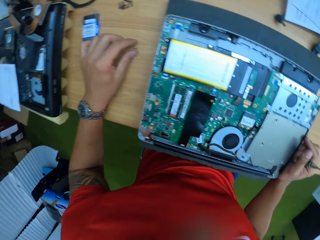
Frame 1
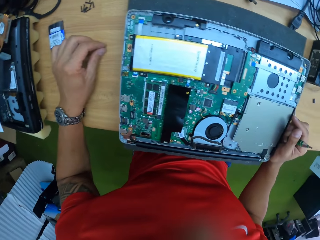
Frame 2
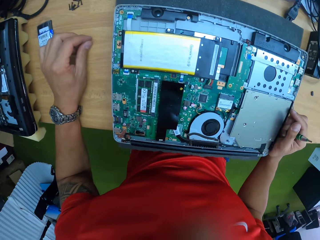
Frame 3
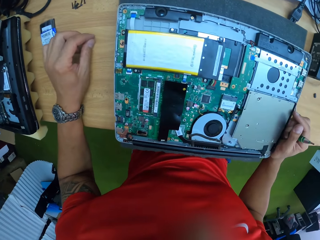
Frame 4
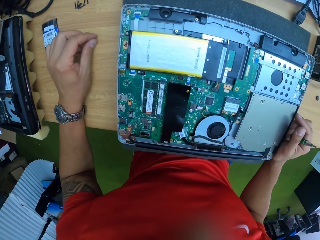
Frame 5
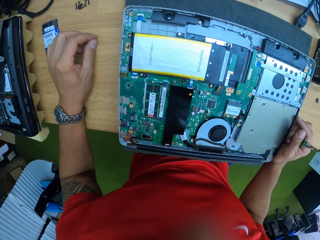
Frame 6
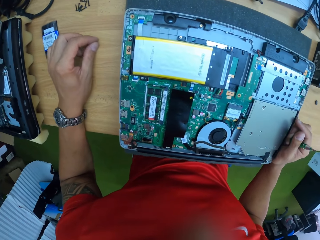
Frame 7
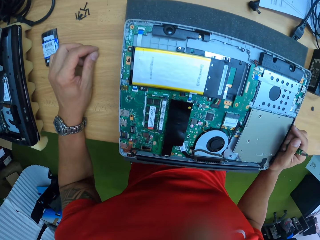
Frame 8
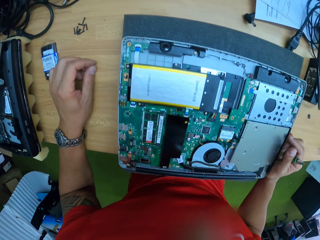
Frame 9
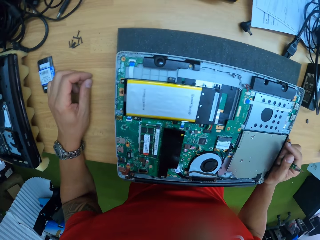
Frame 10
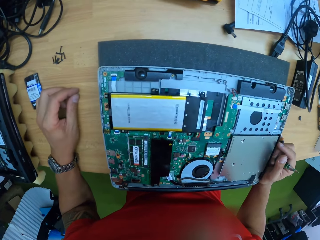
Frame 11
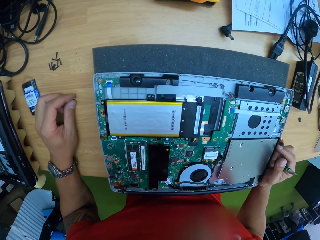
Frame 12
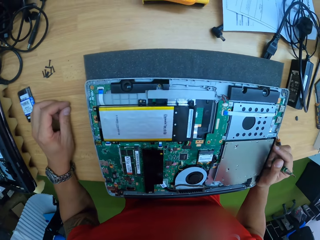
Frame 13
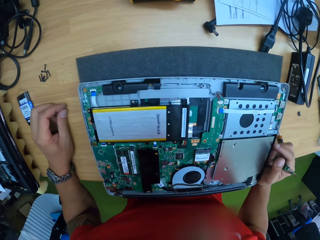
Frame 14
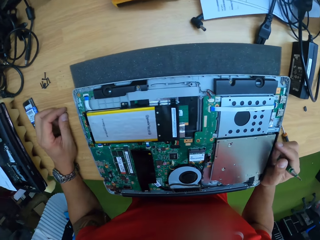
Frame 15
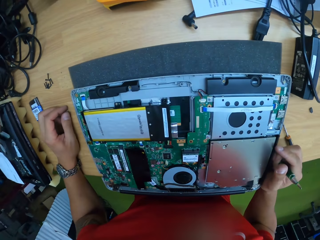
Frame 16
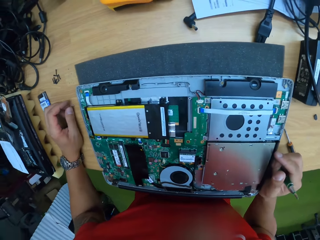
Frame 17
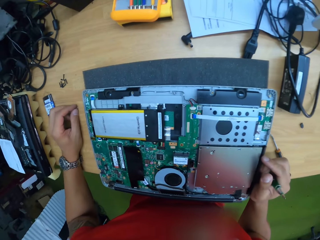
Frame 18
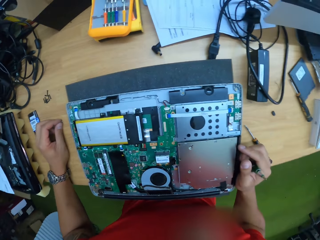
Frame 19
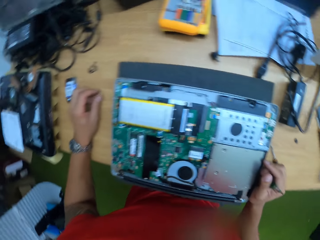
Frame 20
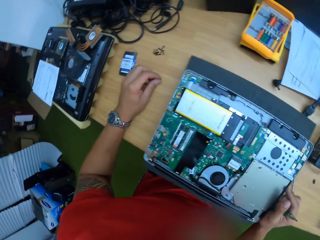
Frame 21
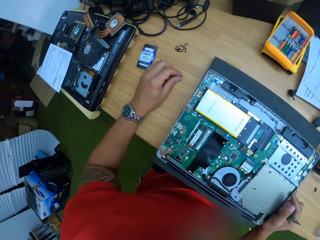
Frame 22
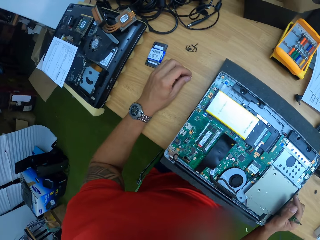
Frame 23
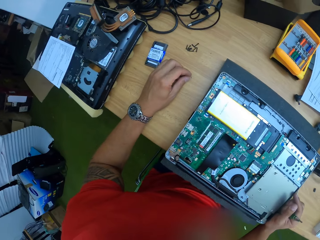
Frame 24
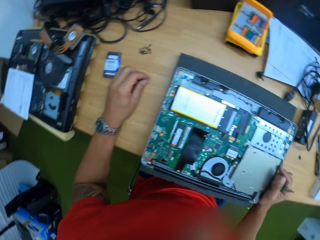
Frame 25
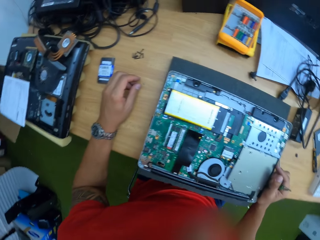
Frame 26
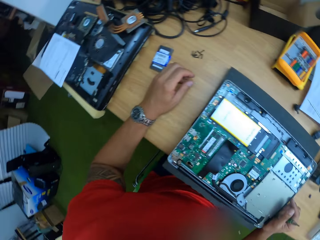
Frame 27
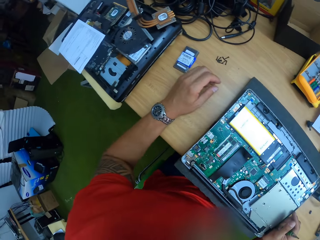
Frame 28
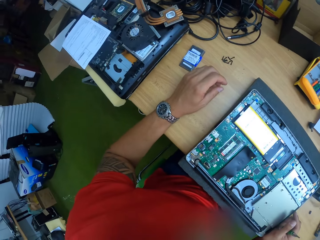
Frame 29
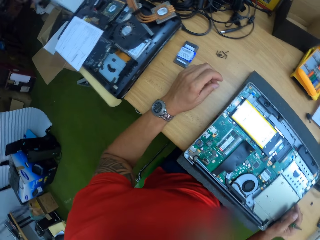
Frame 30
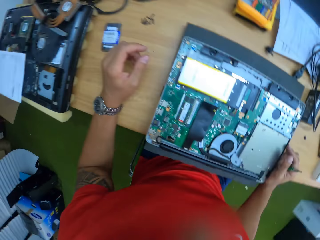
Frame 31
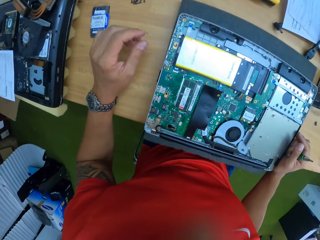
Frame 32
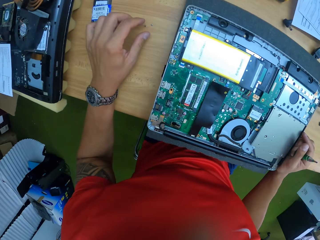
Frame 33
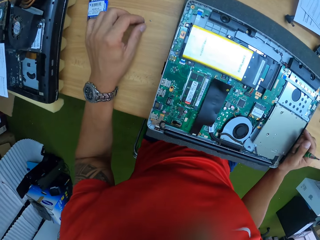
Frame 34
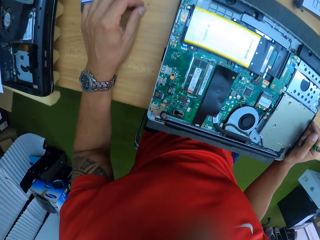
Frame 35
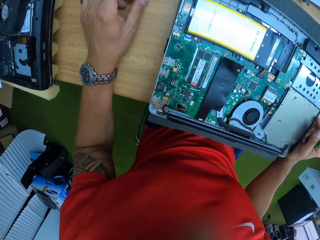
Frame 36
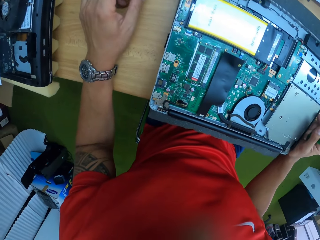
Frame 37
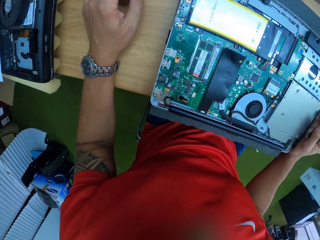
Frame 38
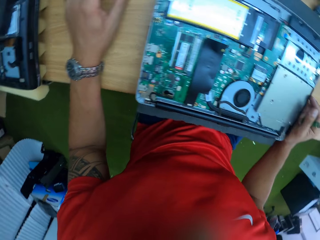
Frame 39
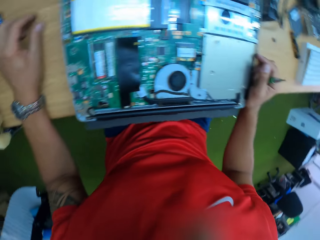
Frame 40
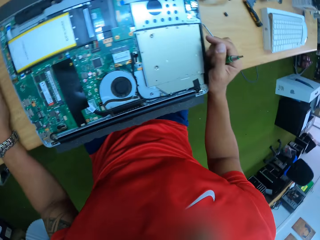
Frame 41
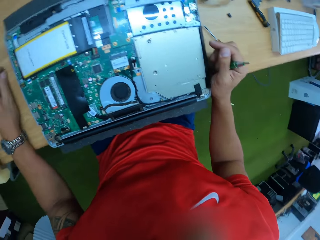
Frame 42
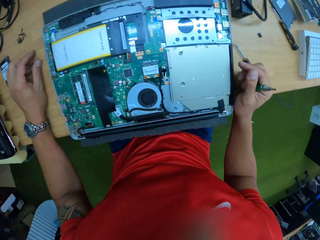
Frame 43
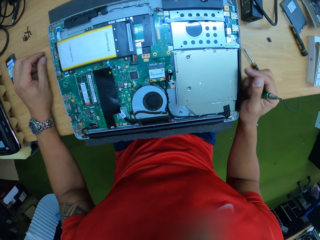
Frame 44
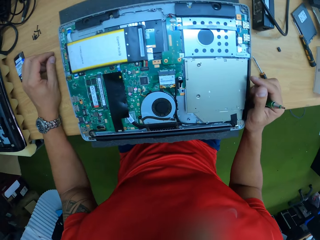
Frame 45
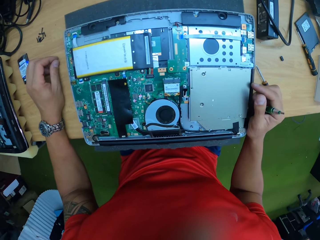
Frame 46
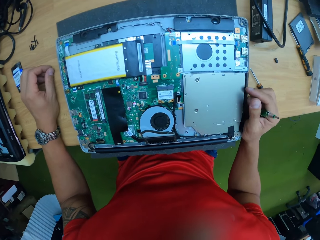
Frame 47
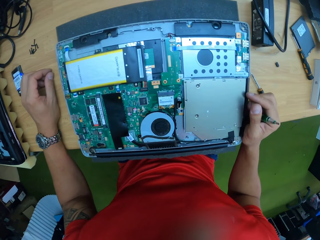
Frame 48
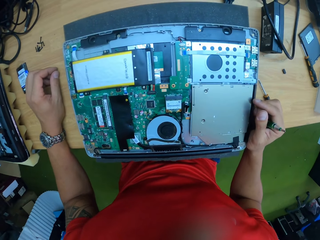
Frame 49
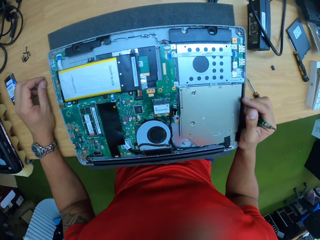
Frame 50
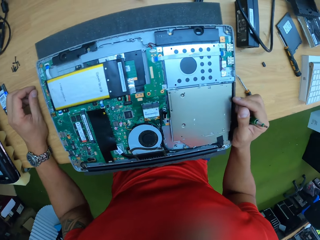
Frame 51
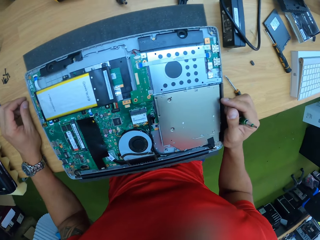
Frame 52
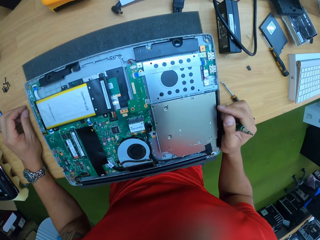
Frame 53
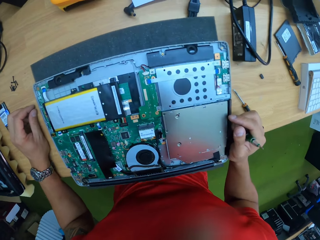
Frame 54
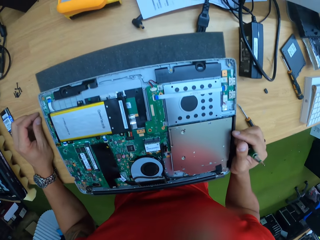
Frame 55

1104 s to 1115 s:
The camera wearer holds a screw on the table with his left hand. He picks the screw on the table. He looks around.

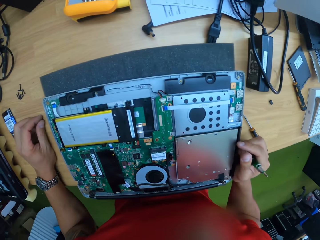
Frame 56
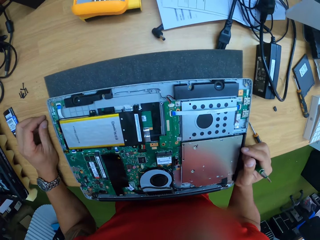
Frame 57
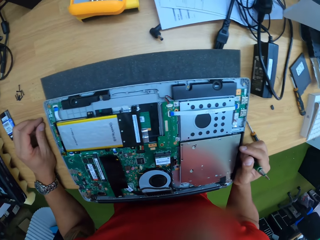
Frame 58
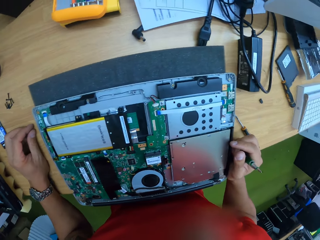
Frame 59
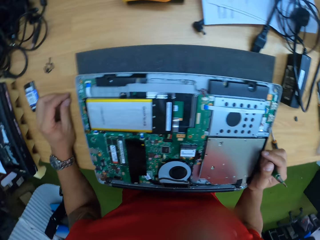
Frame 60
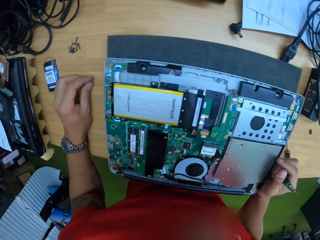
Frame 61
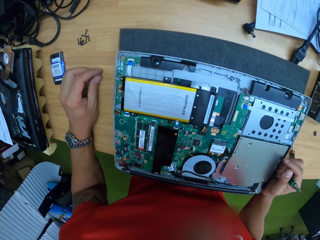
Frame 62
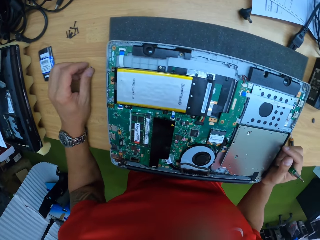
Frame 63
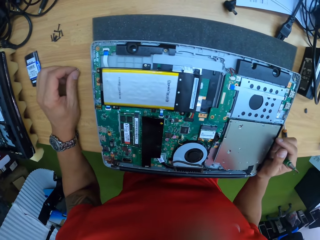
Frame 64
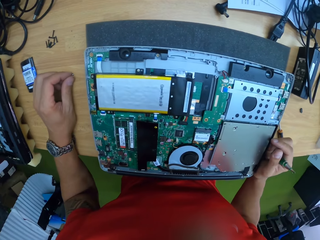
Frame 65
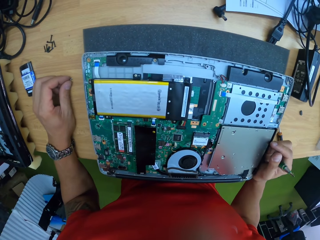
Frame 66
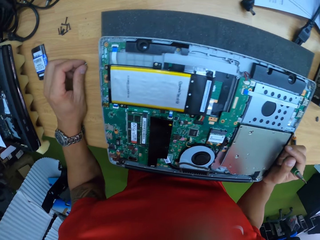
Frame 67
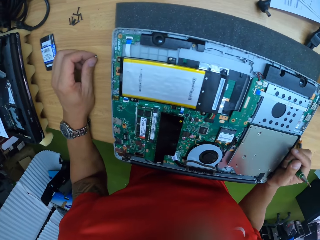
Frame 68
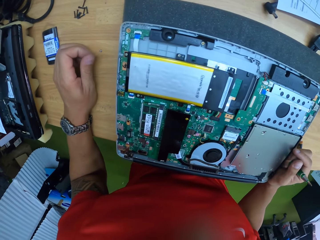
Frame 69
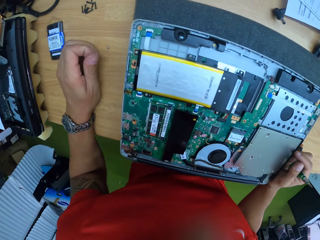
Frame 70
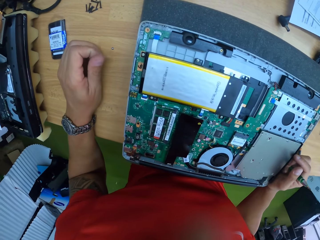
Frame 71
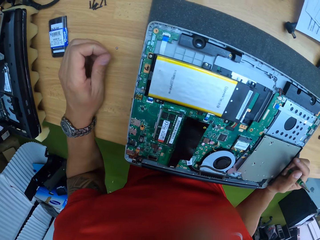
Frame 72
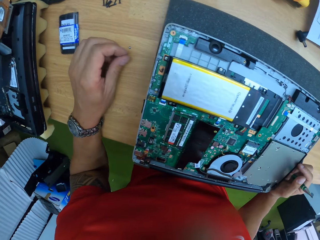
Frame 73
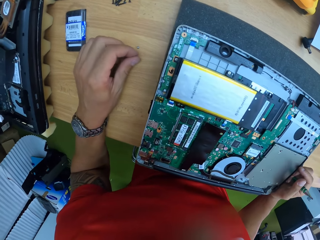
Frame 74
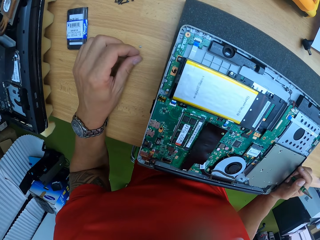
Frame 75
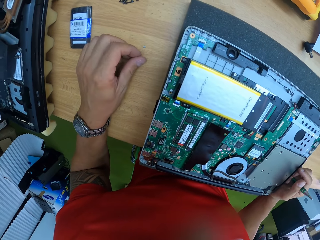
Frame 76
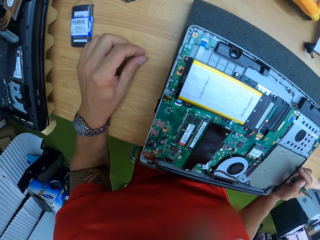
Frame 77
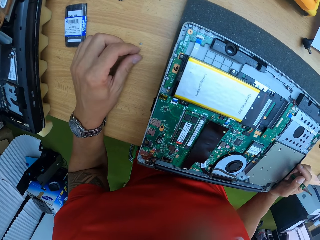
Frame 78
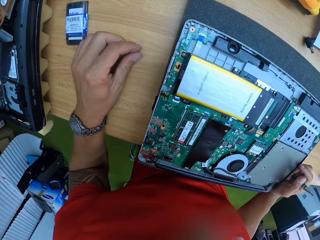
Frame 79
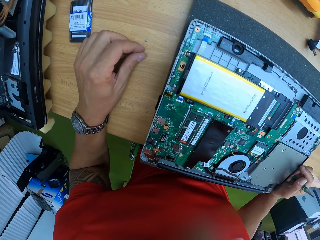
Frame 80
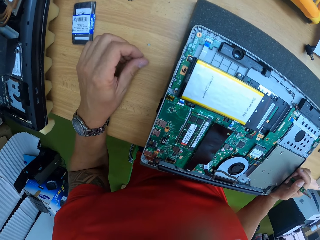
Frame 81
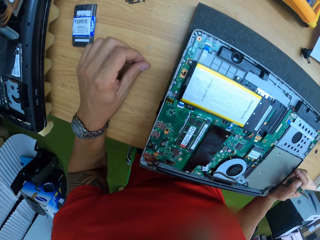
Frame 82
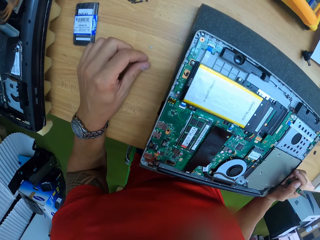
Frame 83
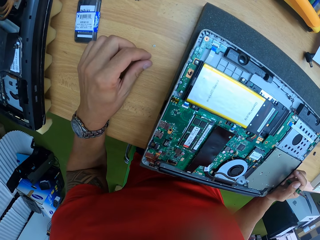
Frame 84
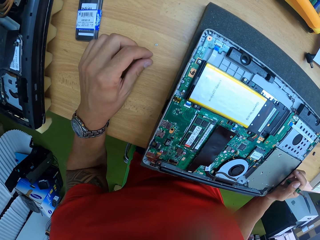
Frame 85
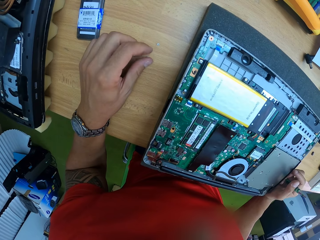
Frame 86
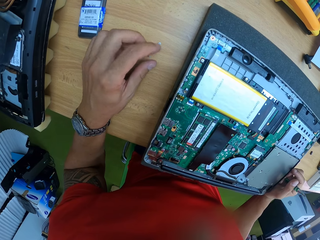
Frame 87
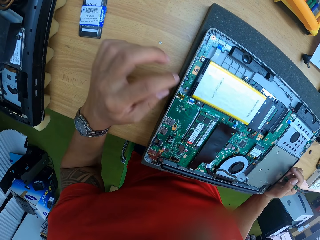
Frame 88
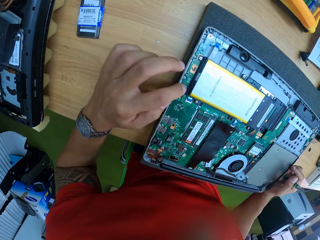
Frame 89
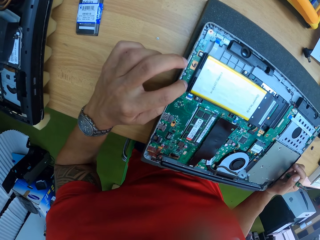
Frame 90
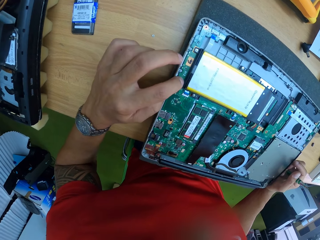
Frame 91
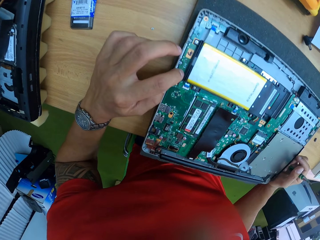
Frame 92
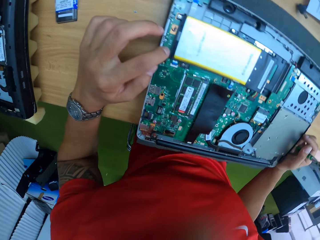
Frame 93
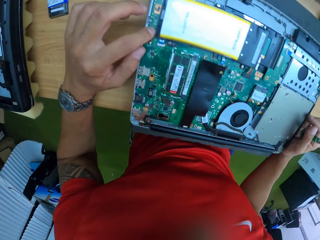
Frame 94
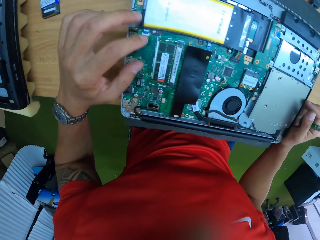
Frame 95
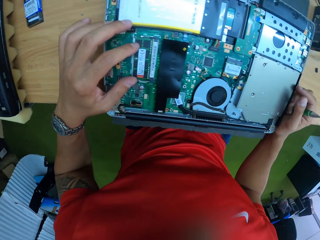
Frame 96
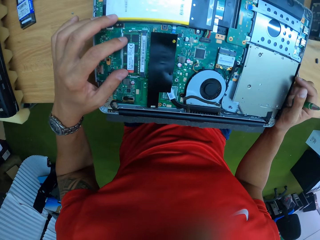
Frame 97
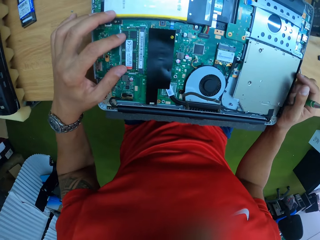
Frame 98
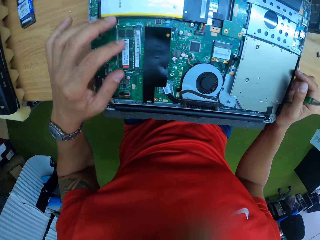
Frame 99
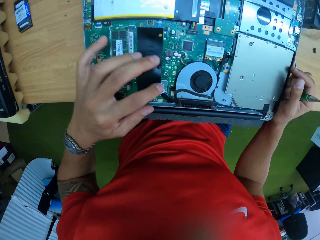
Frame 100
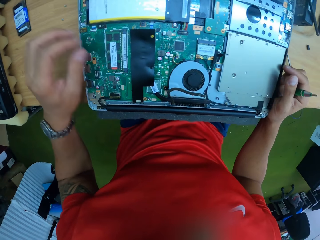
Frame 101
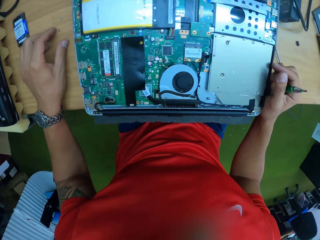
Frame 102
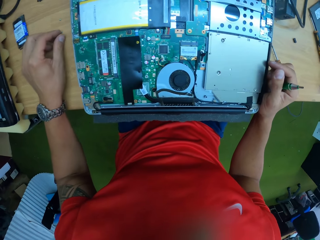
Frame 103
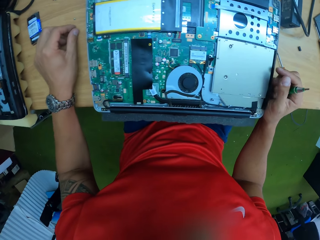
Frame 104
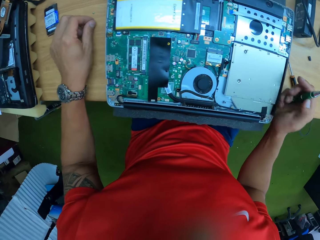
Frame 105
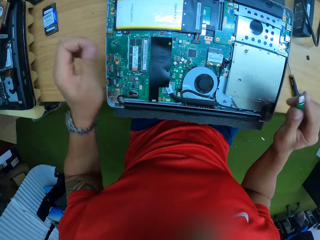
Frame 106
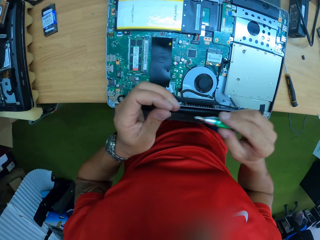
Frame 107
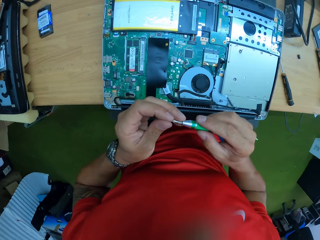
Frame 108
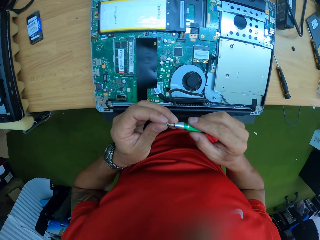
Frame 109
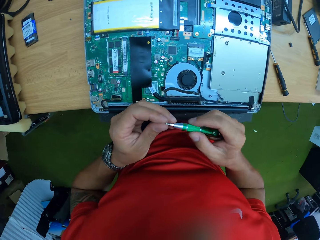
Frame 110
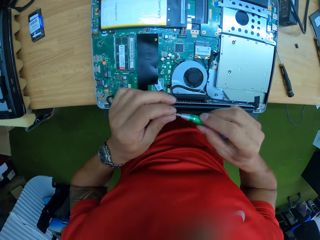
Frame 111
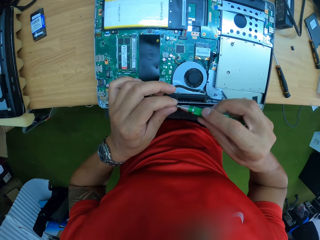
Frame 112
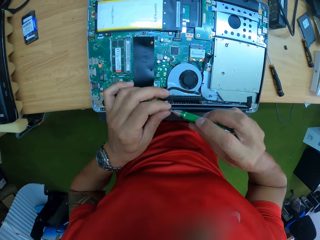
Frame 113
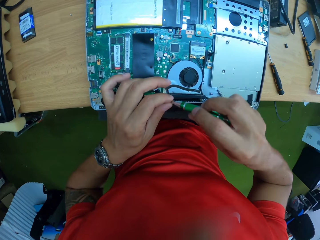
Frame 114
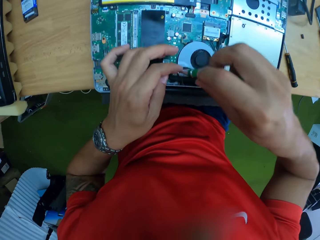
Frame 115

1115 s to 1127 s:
The camera wearer picks the screw on the table with his left hand. He drops the screw in his left hand on the table. He touches the motherboard with his left hand. He picks the screw on the table with his left hand. He puts the screw in his left hand into a green screwdriver in his right hand.
